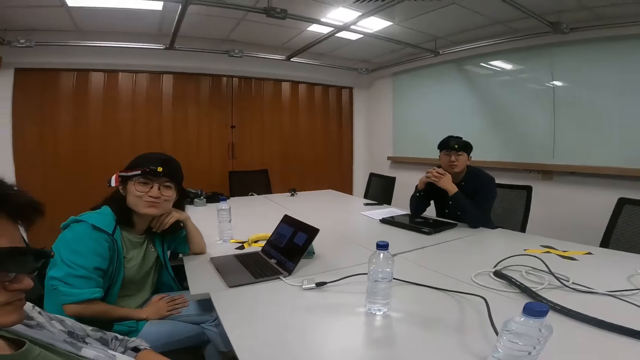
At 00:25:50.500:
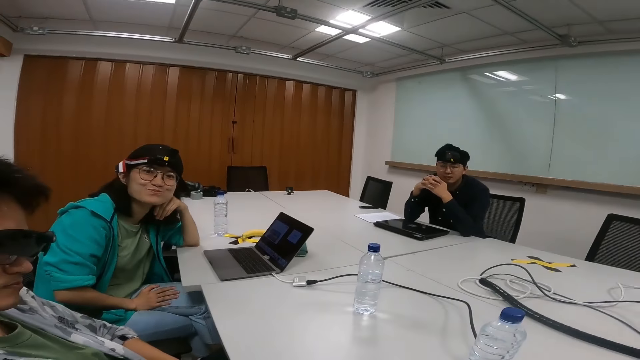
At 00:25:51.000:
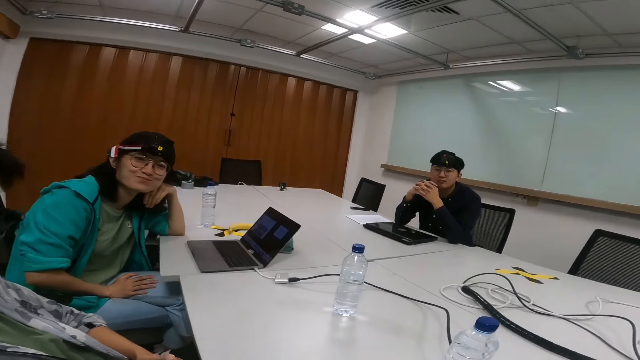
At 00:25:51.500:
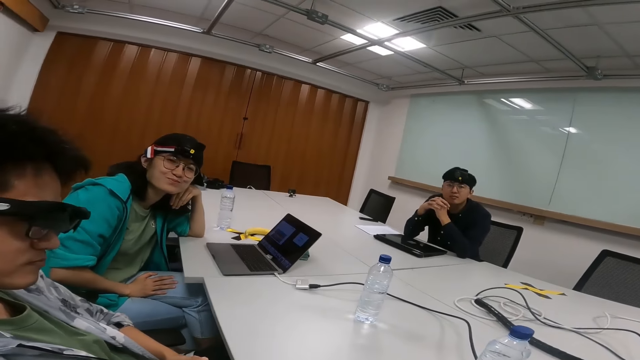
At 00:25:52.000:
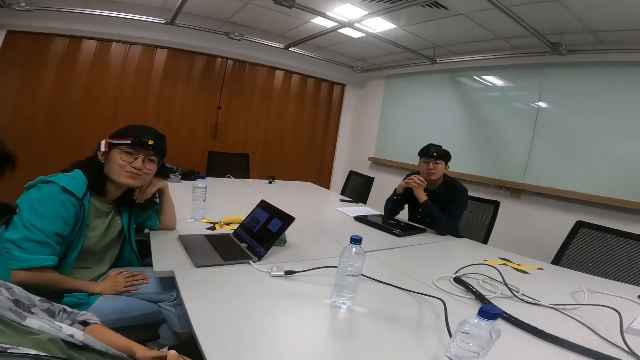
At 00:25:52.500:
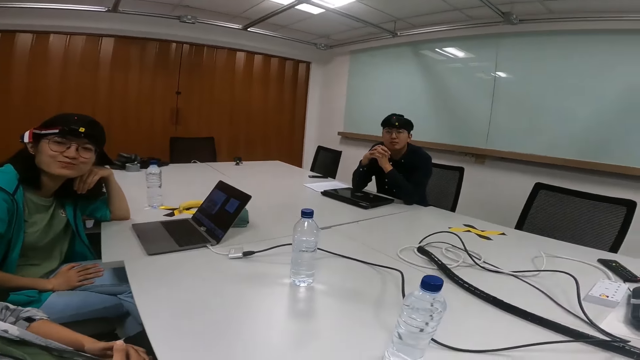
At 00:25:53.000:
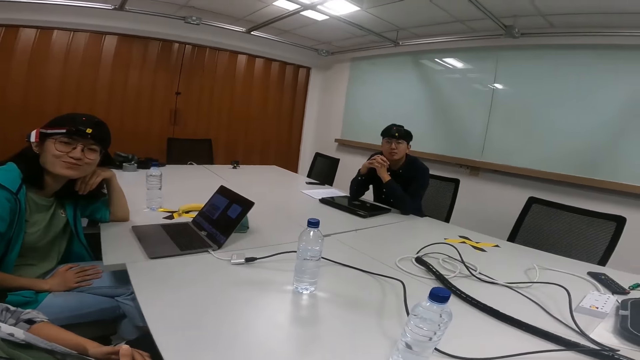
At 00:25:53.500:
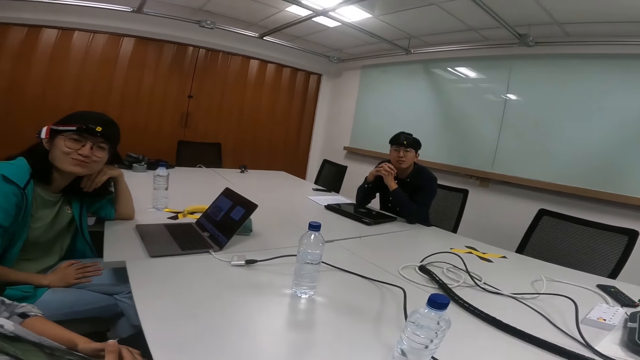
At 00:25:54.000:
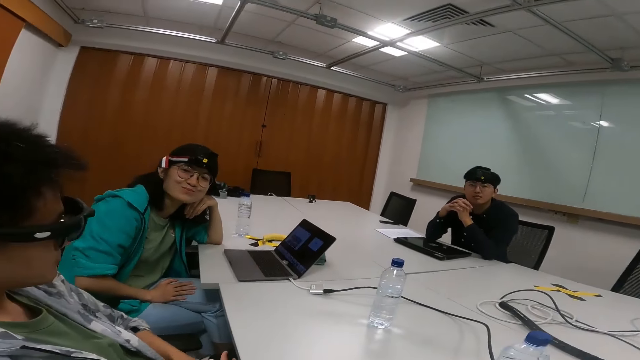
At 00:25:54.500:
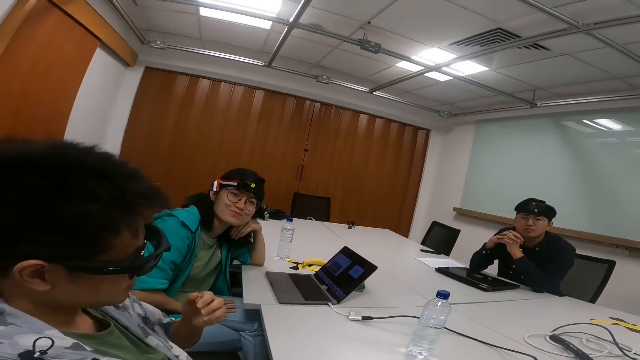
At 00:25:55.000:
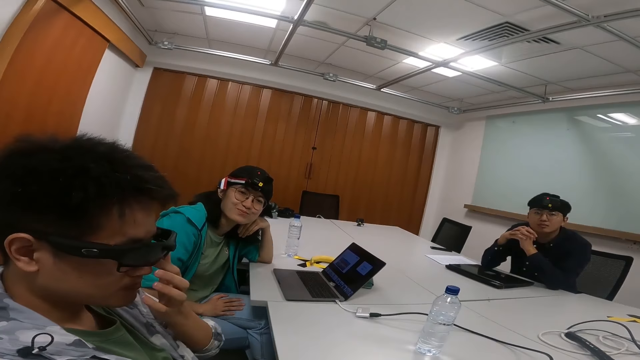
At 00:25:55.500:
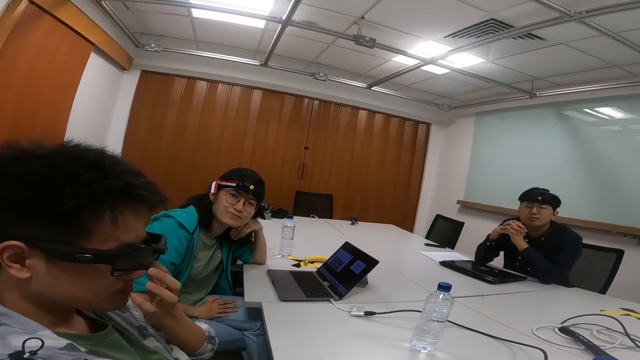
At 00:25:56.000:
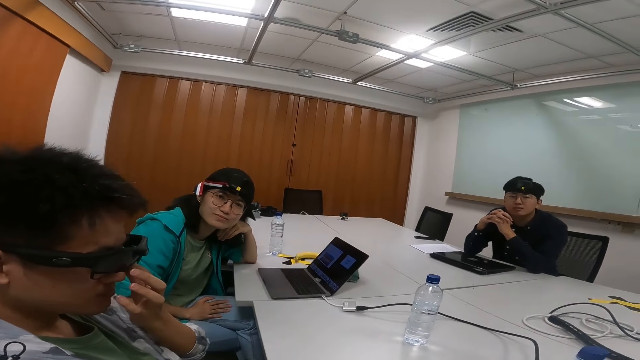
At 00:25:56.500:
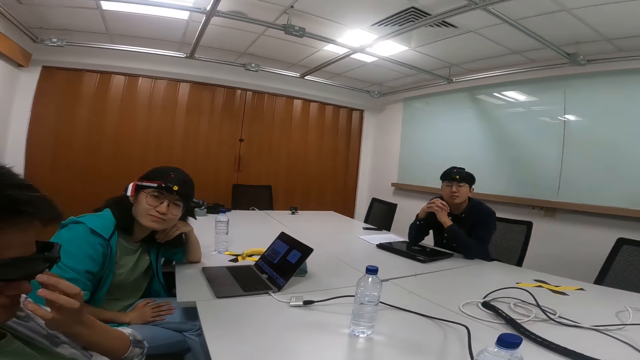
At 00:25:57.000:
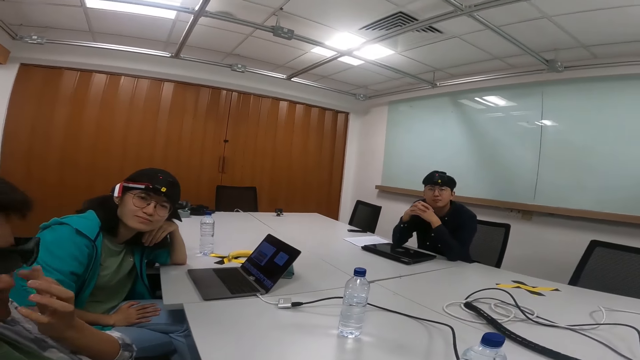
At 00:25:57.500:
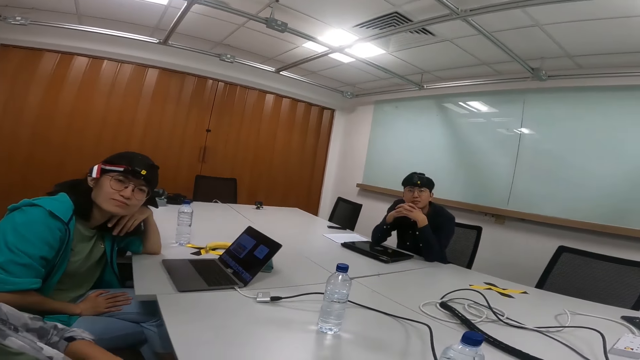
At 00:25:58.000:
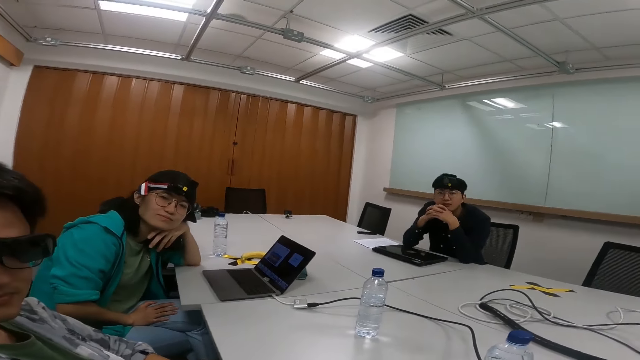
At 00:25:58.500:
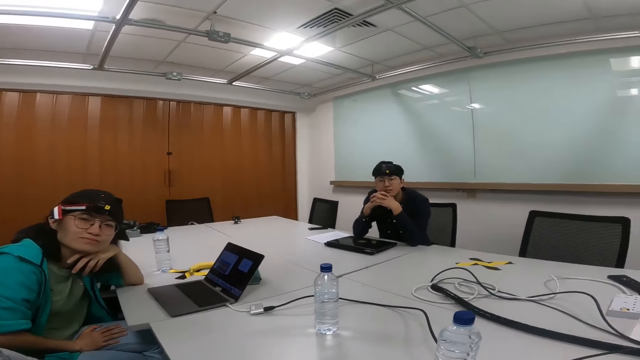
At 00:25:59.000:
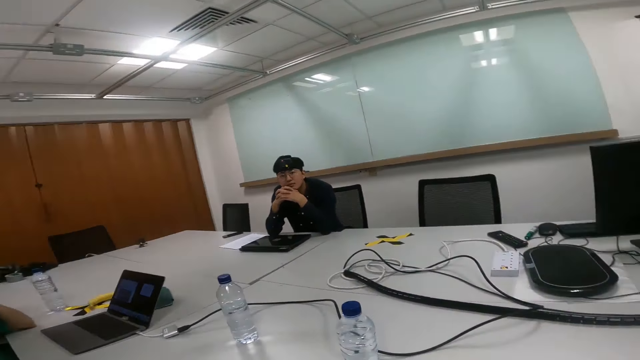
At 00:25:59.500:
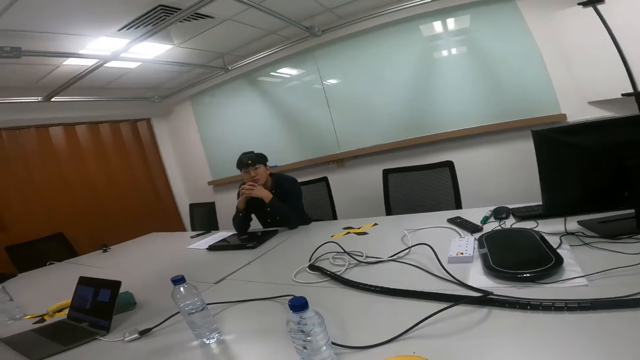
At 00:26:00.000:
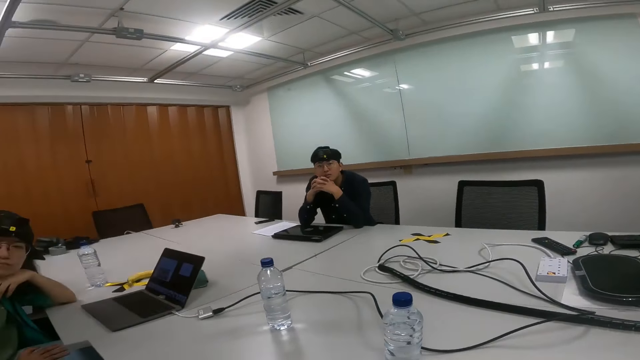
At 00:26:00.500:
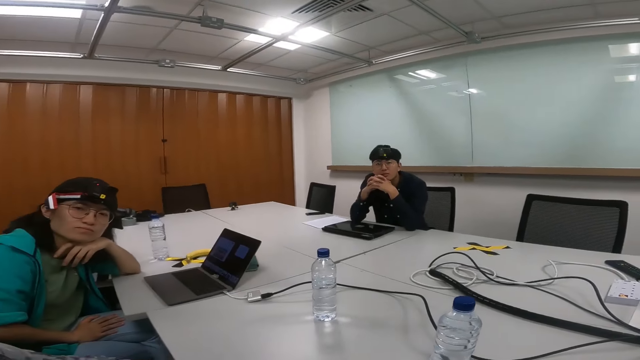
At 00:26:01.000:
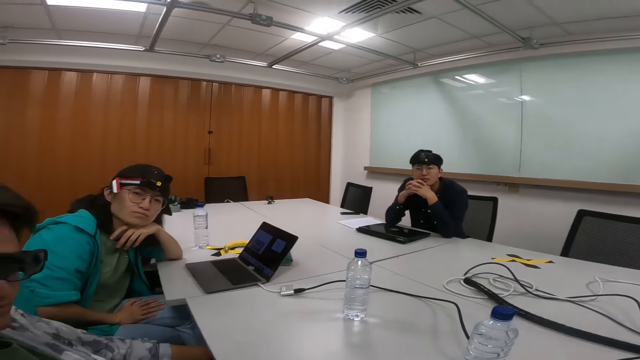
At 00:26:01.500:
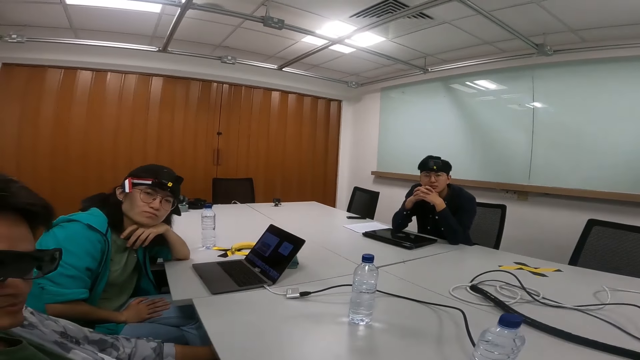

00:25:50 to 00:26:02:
The camera wearer talks with a person and another person. The other person touches their eyes.

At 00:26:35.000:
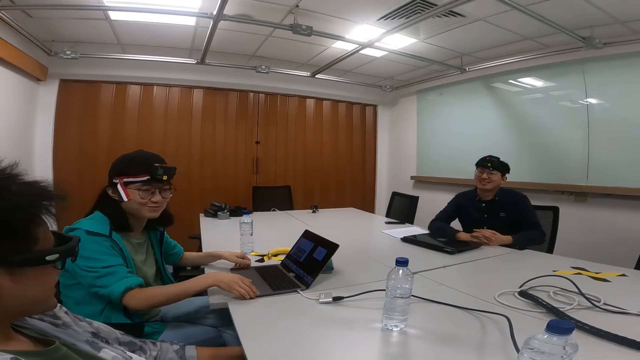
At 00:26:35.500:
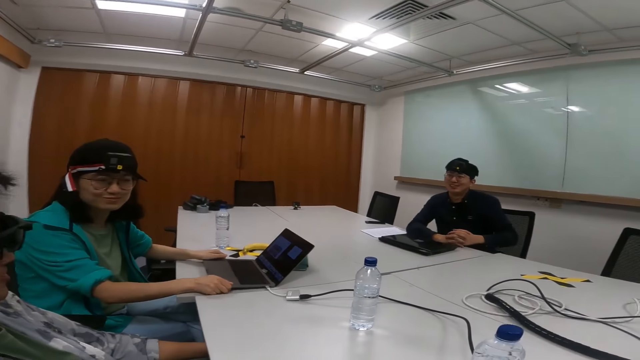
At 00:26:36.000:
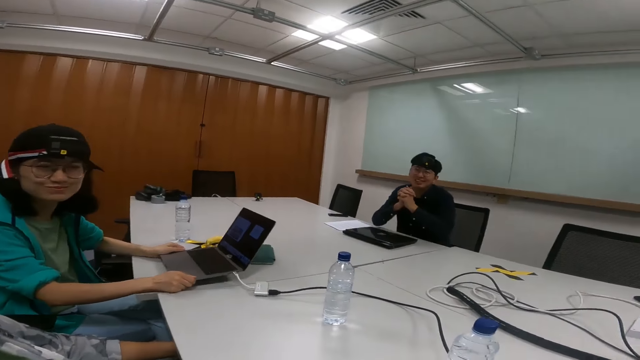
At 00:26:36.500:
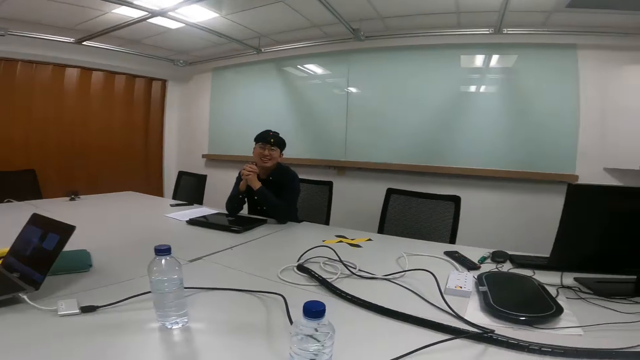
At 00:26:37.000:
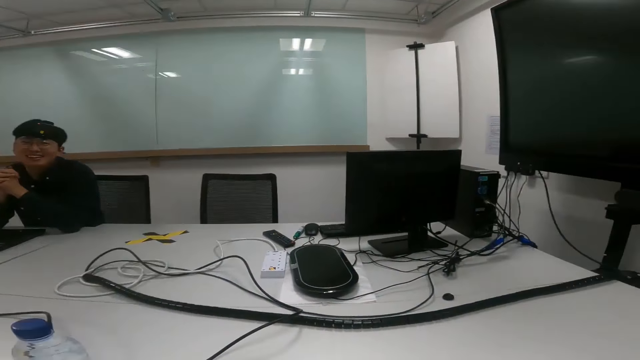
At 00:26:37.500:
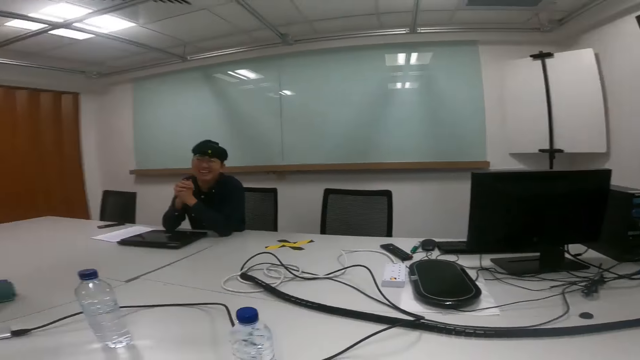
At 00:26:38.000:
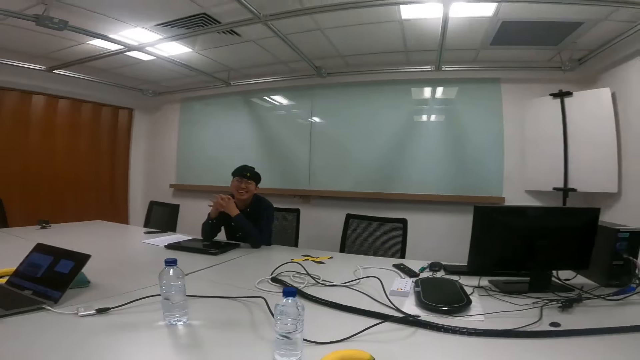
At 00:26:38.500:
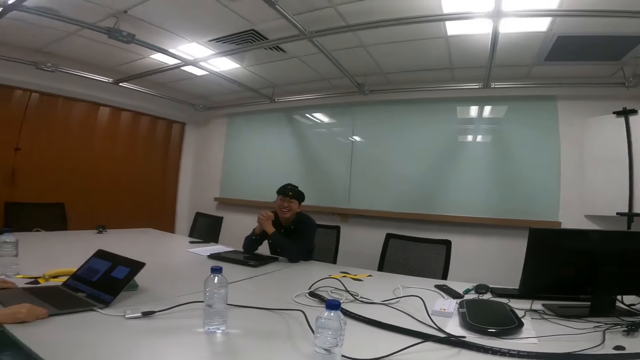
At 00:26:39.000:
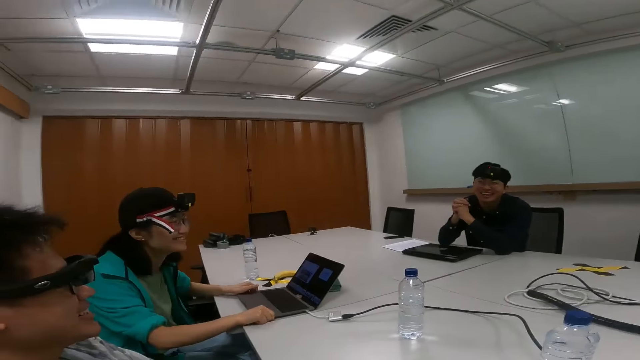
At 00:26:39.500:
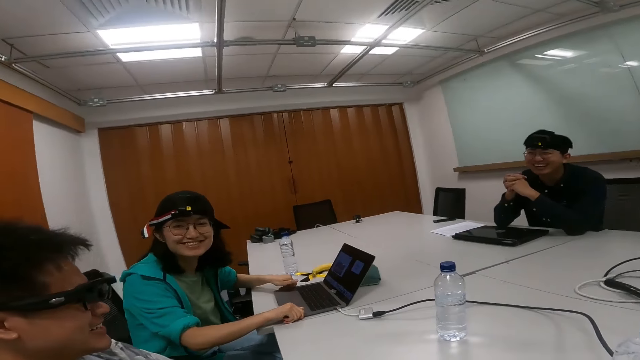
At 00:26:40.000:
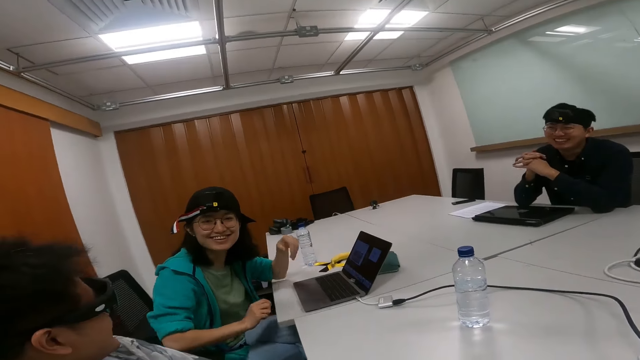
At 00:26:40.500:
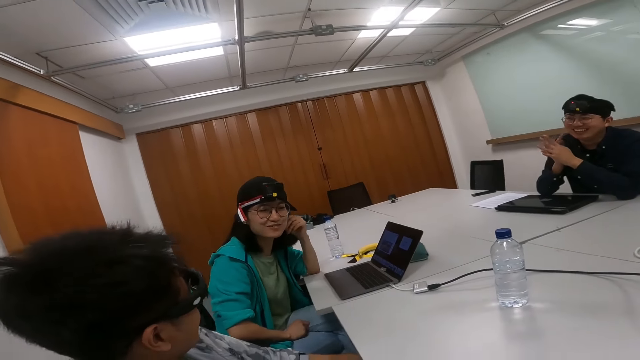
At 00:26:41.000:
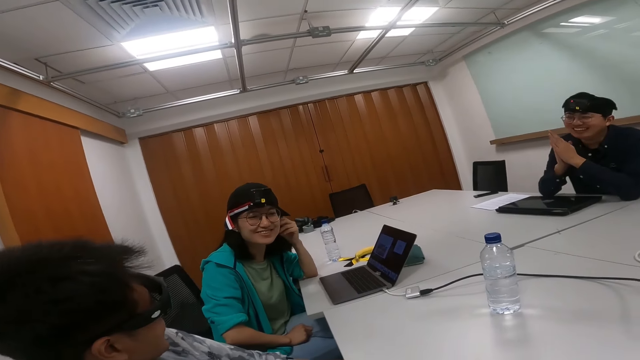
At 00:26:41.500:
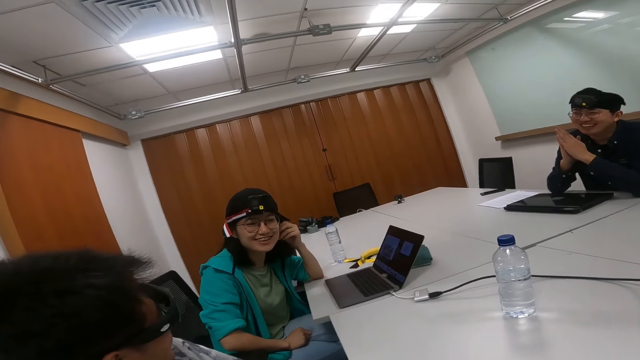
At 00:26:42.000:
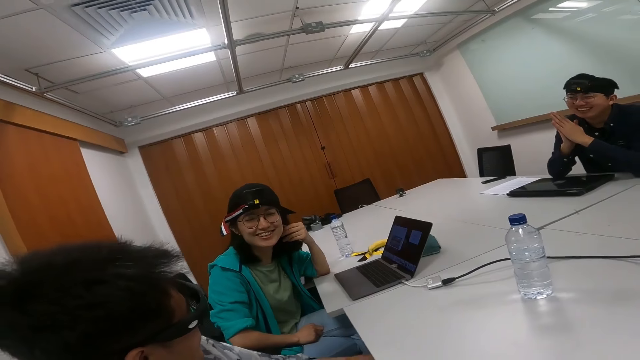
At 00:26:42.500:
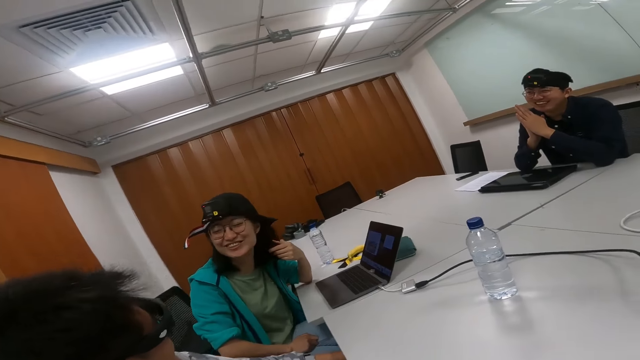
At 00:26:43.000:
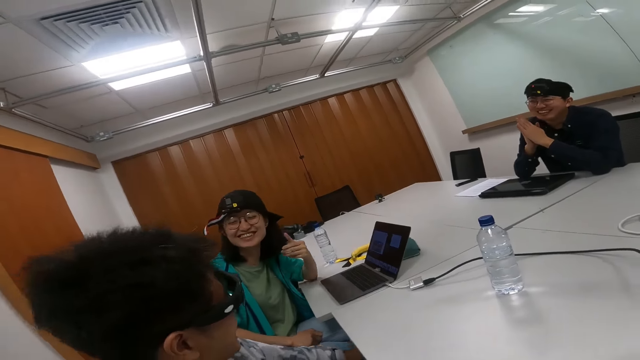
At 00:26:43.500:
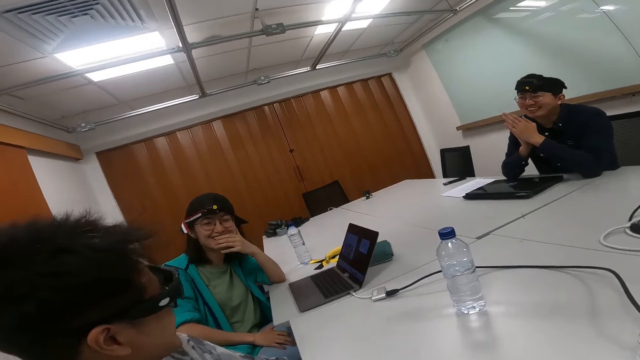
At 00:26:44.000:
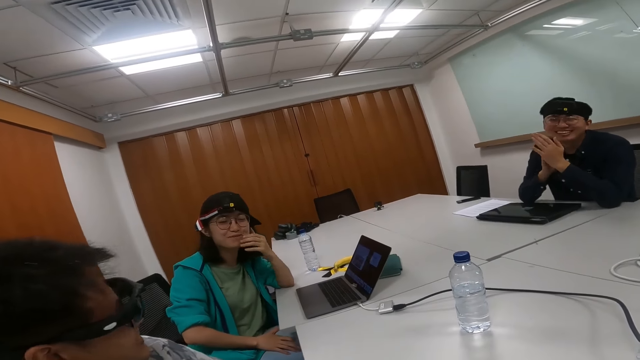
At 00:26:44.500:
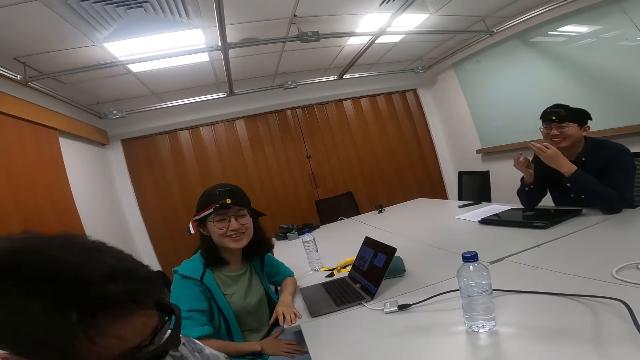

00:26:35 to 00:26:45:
A person takes the laptop from the table. The person puts back the laptop on the table. The person talks and laughs with everyone.
